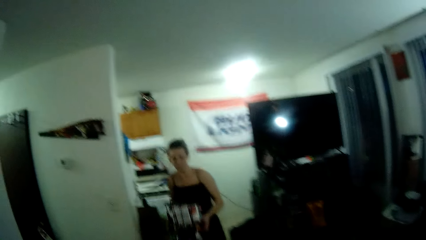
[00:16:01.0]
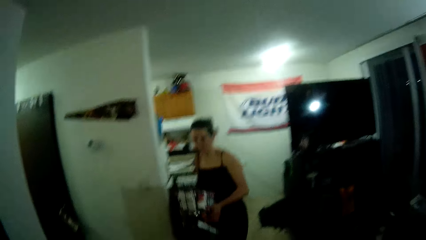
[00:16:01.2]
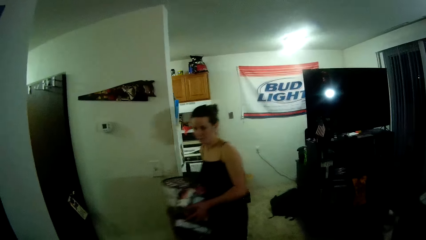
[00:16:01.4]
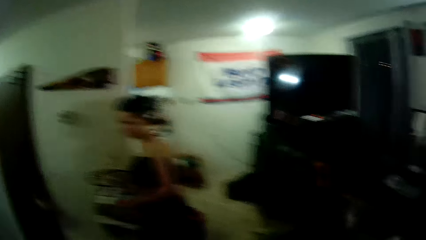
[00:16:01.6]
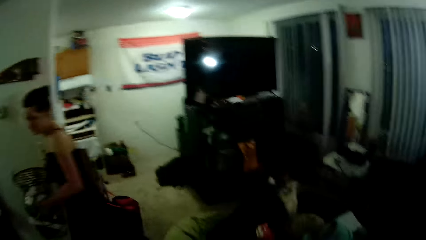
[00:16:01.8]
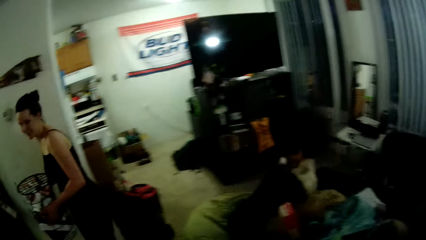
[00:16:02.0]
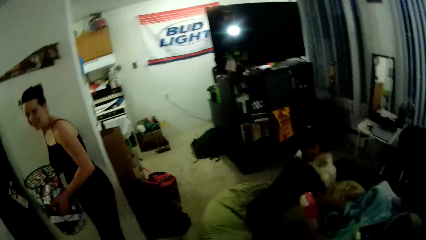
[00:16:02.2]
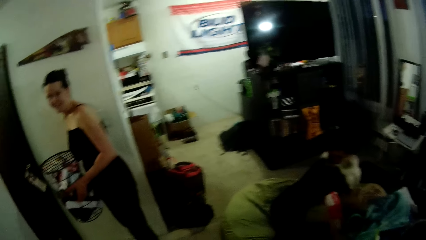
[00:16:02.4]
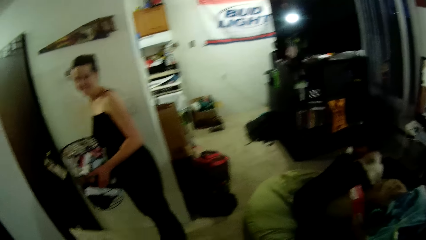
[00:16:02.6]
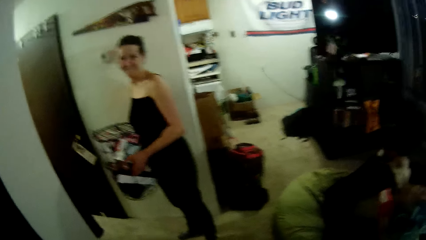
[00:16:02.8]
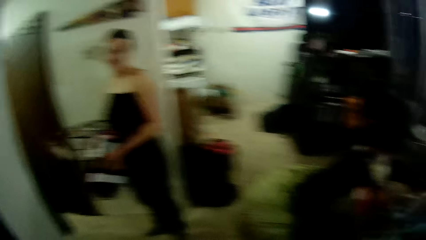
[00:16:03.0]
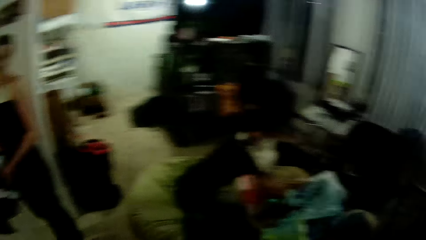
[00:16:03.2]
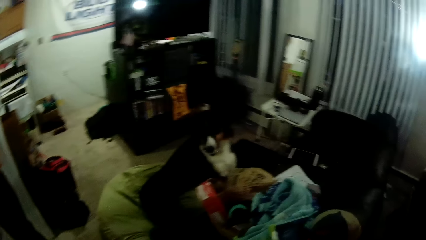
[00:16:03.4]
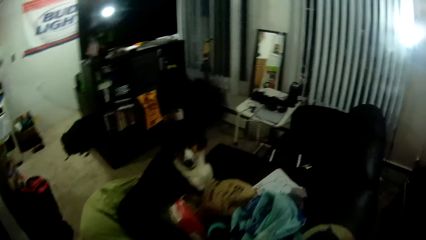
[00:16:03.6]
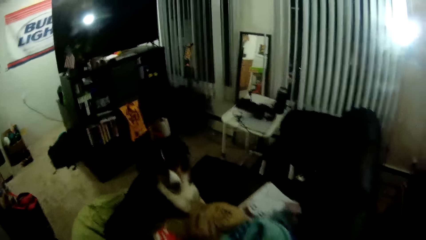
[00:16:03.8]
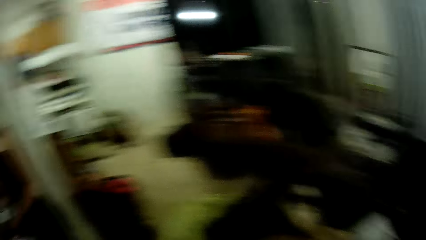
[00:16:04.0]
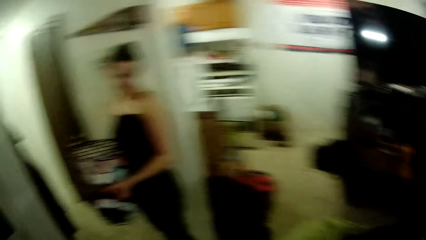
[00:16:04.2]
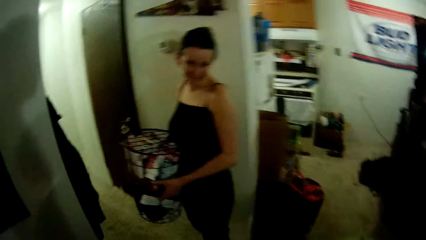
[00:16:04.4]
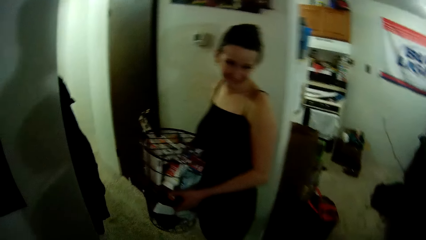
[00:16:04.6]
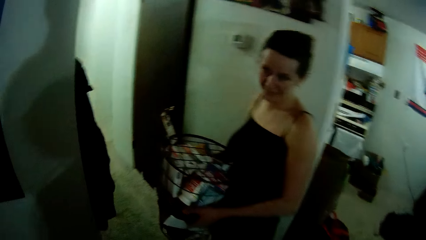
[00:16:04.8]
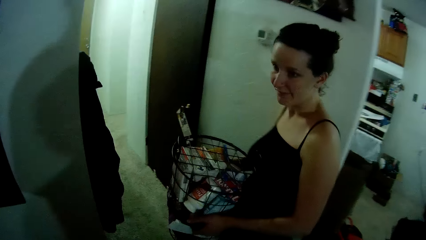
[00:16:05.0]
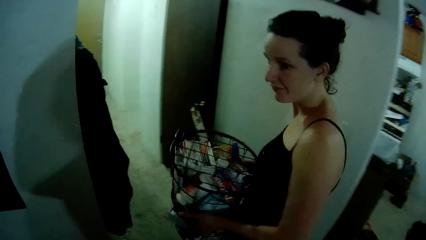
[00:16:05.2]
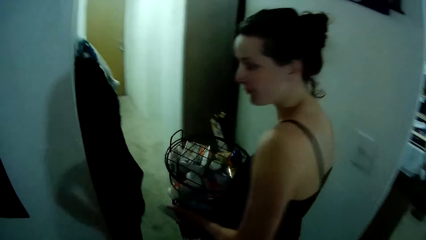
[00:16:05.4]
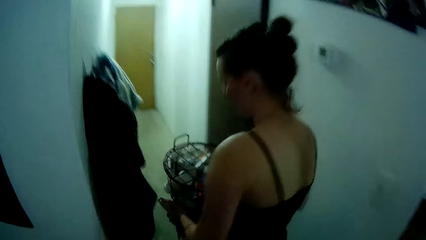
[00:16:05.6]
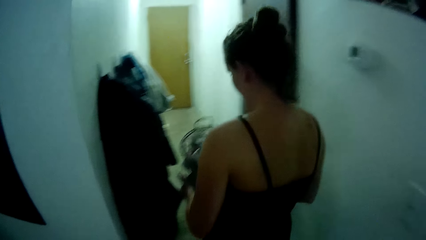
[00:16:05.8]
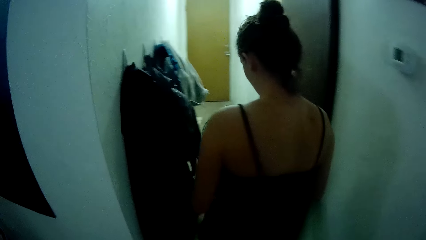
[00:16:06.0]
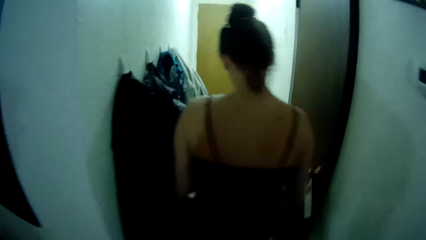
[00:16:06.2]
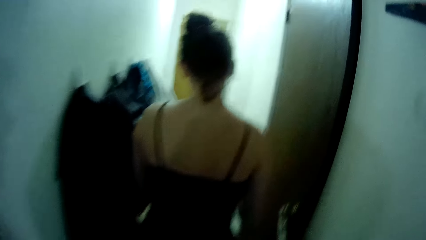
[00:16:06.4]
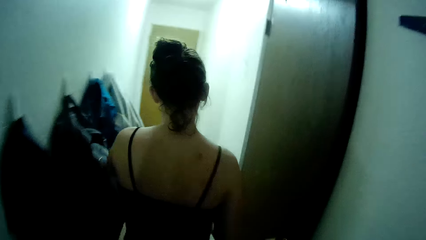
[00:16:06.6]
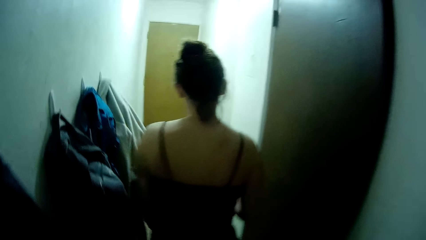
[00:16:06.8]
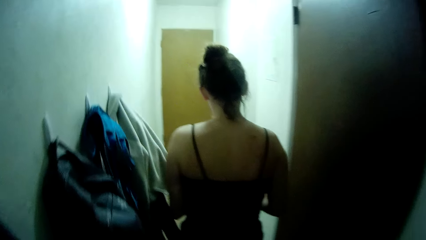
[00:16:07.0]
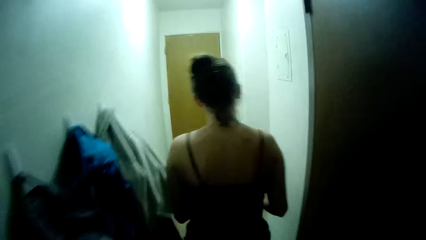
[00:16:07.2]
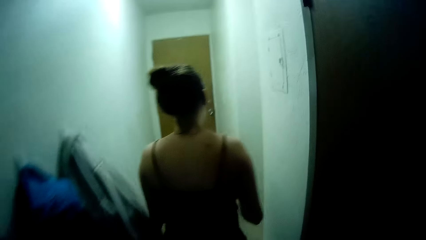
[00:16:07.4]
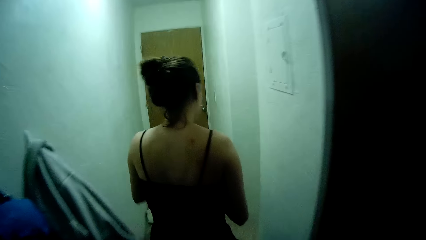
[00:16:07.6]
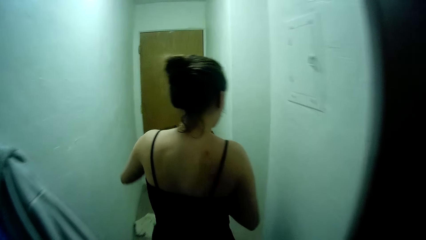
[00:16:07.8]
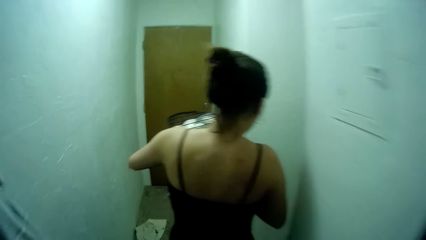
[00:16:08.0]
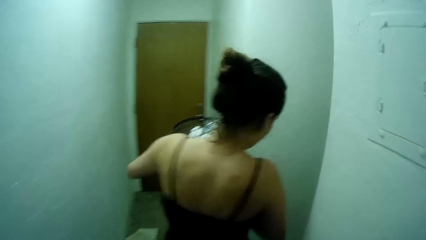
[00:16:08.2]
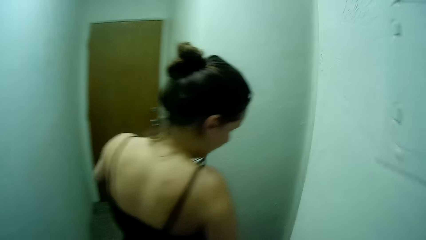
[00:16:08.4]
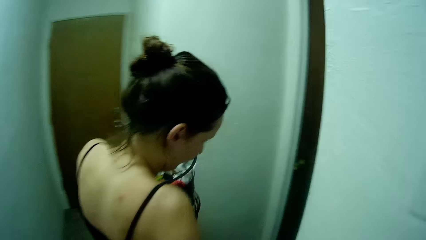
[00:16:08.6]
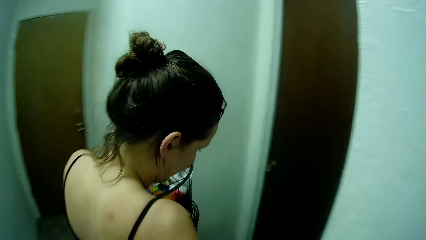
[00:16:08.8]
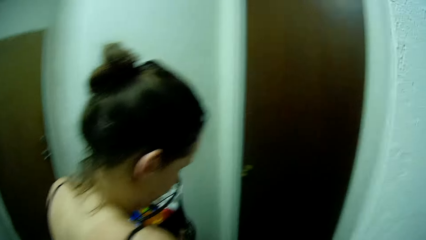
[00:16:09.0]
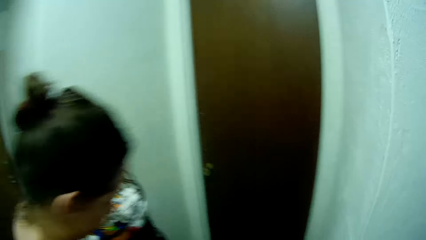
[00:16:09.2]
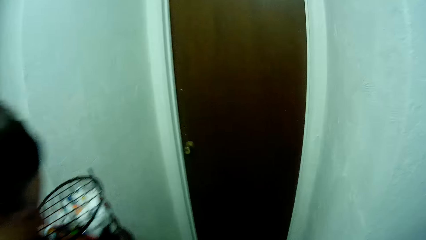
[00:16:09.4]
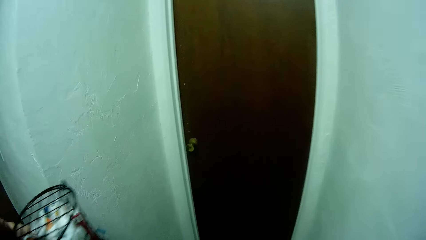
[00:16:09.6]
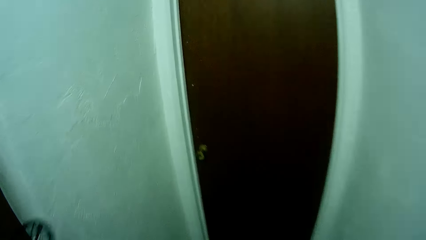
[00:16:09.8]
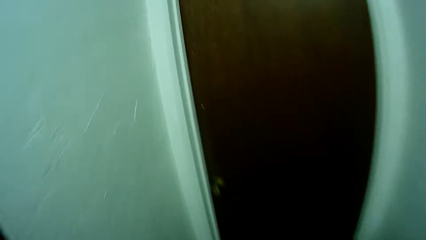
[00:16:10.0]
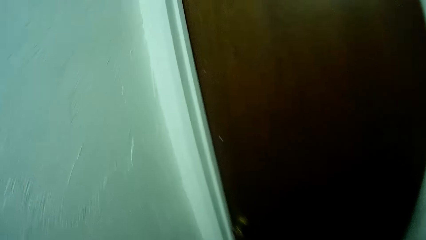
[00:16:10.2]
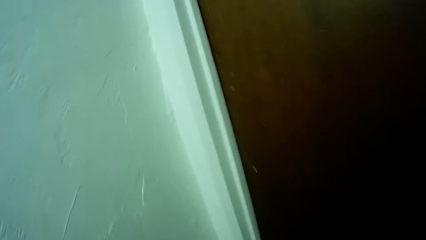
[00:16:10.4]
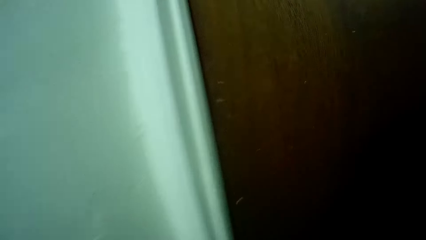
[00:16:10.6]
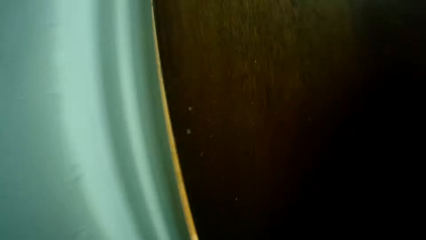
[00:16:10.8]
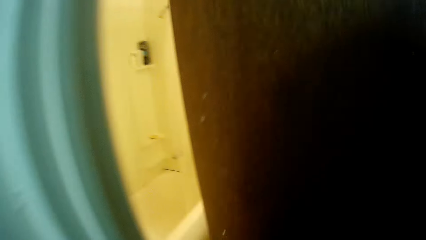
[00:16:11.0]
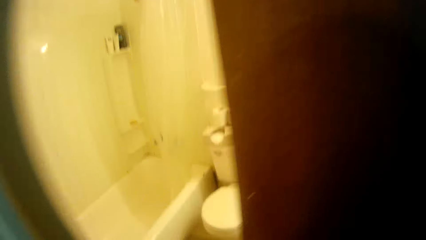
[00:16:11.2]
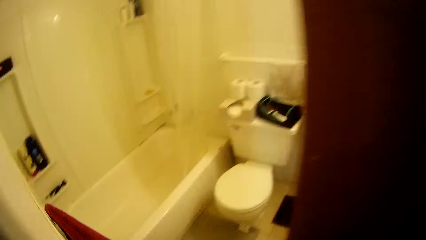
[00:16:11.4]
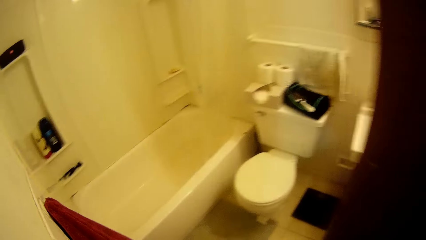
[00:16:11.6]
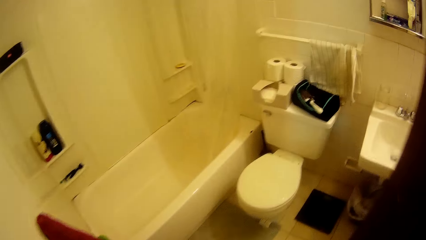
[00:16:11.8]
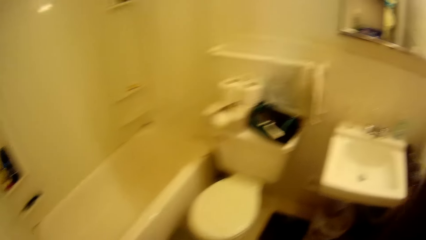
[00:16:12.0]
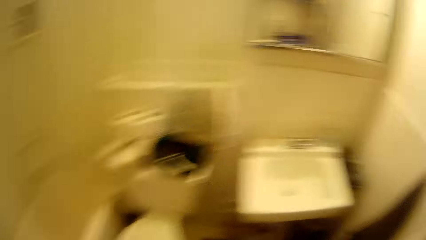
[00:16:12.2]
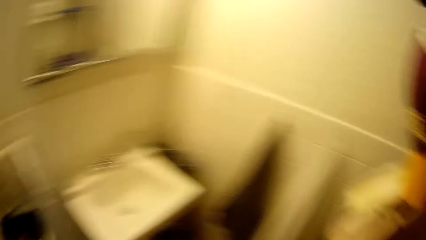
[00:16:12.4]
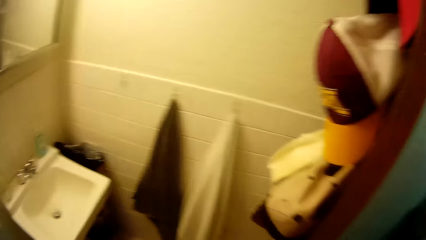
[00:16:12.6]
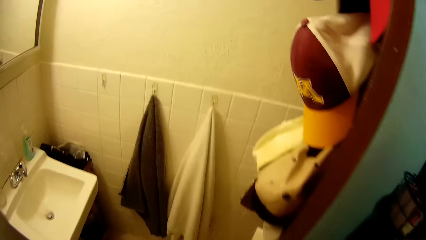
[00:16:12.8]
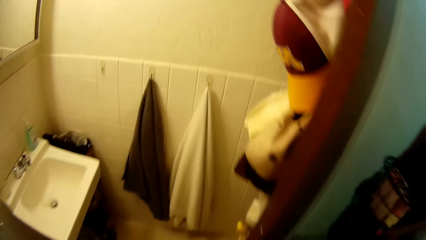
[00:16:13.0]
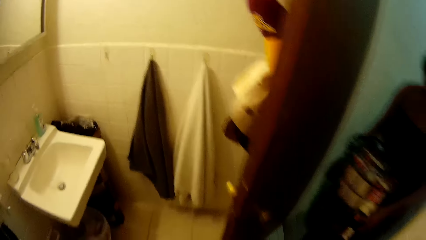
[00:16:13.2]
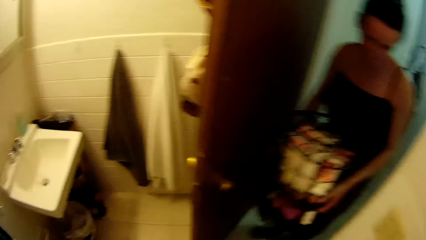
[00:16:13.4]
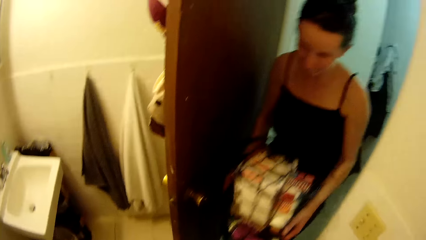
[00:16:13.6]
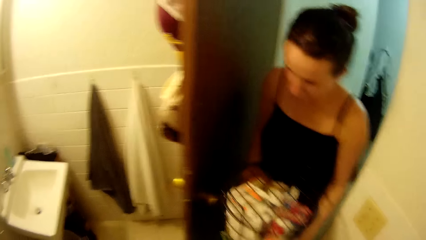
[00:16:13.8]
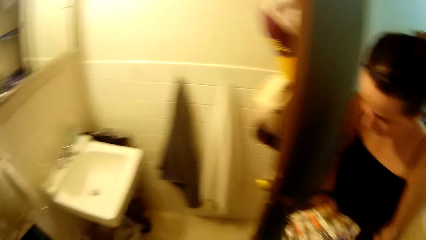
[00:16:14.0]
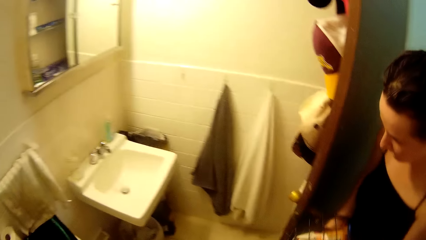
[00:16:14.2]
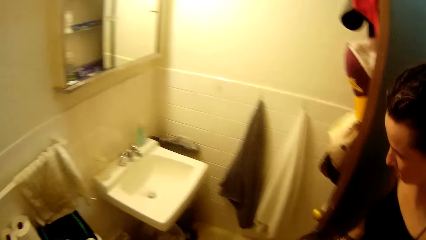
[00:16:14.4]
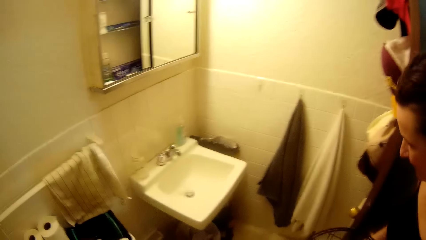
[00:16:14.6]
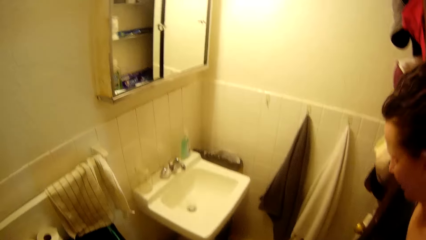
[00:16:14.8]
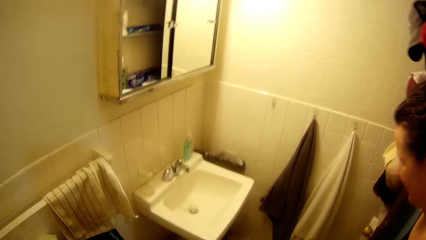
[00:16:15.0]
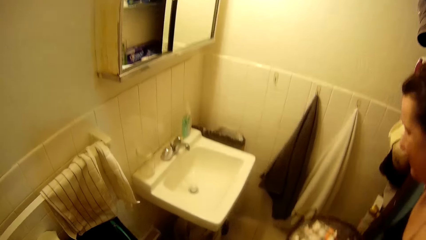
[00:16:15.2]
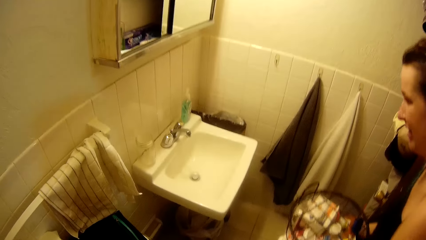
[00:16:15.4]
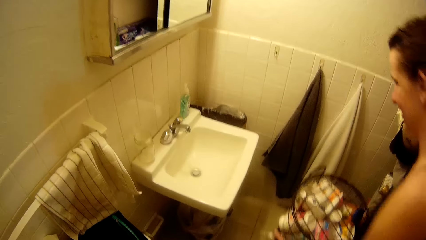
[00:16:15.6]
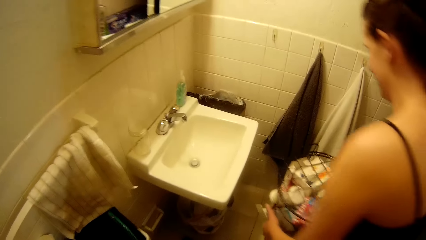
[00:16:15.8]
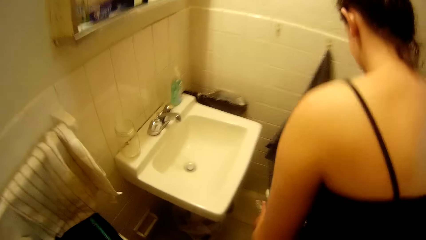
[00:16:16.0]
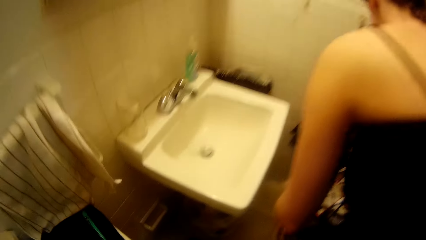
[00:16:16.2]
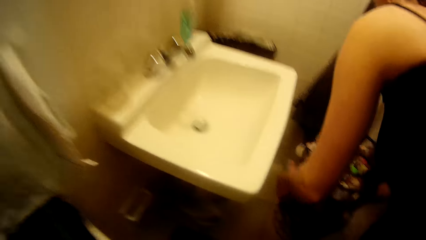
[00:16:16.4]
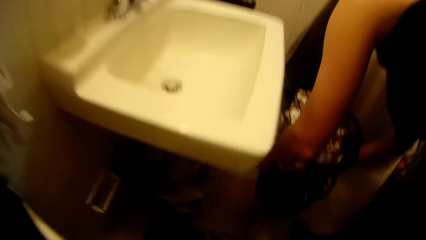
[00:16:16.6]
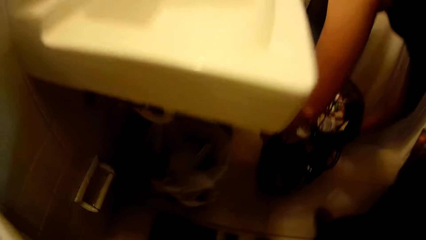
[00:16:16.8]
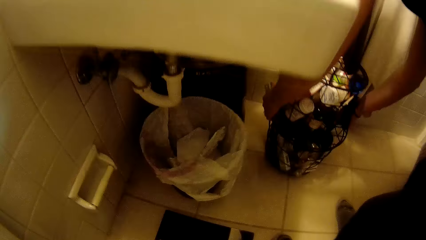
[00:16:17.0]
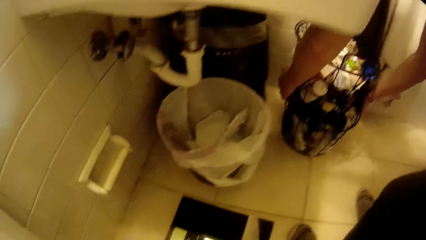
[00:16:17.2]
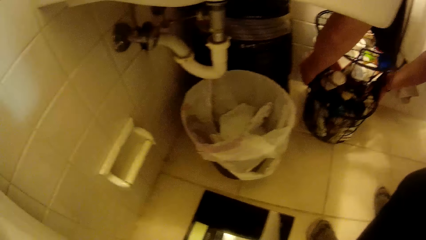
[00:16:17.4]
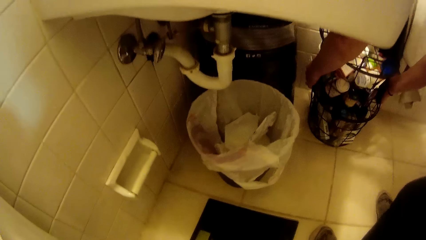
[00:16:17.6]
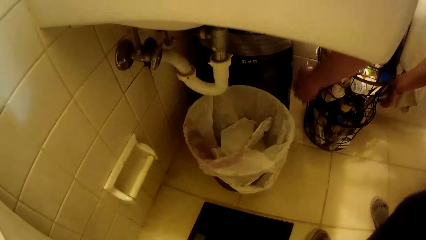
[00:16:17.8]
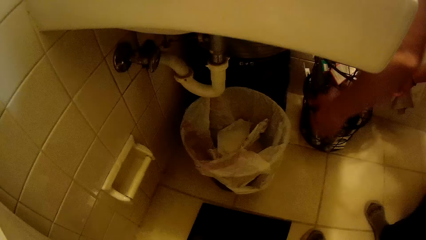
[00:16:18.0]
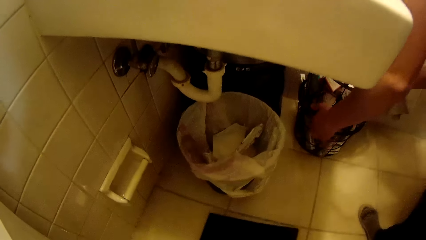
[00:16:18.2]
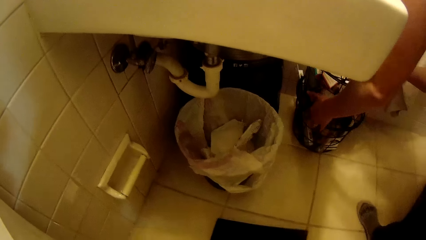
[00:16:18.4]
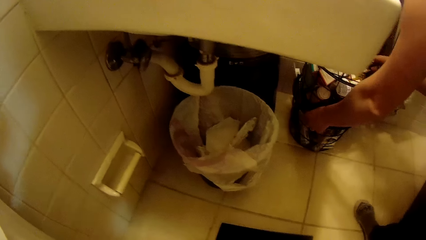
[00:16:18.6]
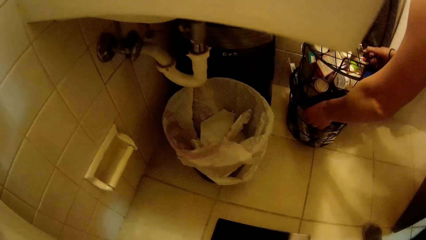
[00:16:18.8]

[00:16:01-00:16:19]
The woman holds a bin with both hands. The camera wearer walks around the room. He opens the door with his right hand. He walks into the toilet. The woman walks into the toilet. The woman drops the bin on the floor with both hands.
